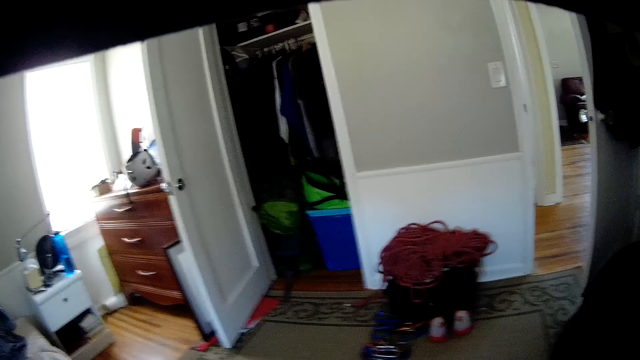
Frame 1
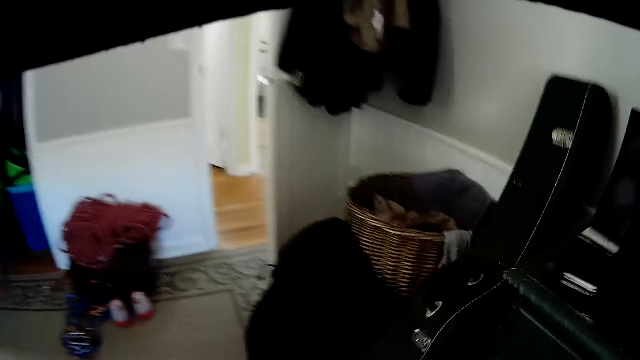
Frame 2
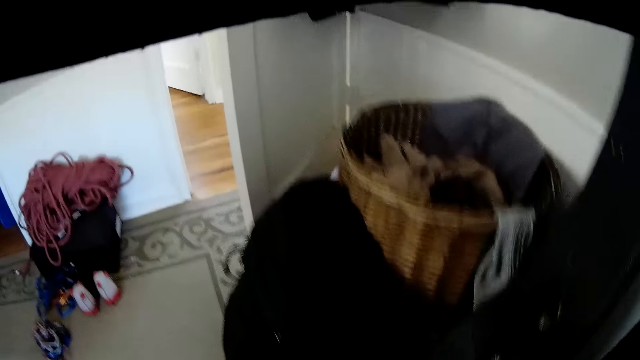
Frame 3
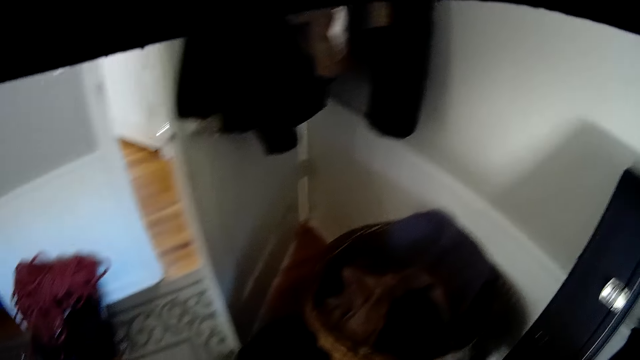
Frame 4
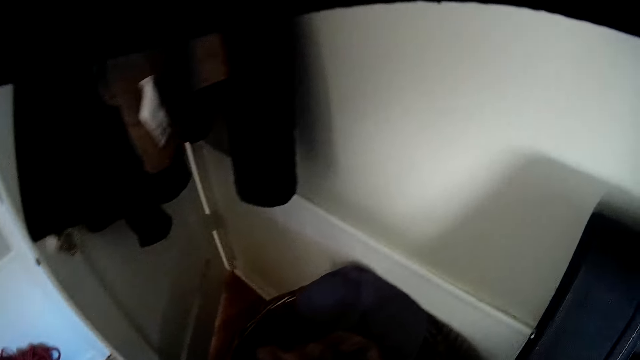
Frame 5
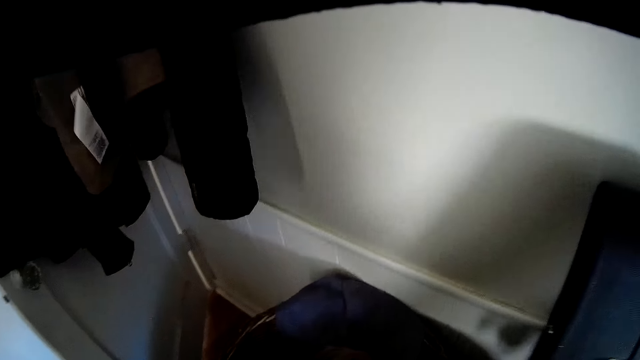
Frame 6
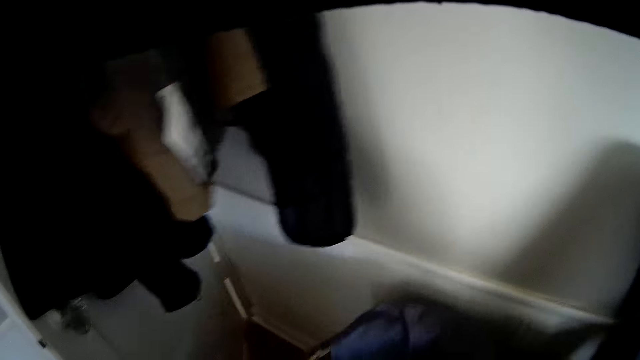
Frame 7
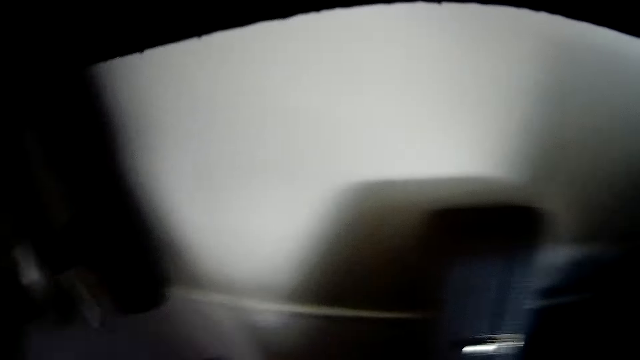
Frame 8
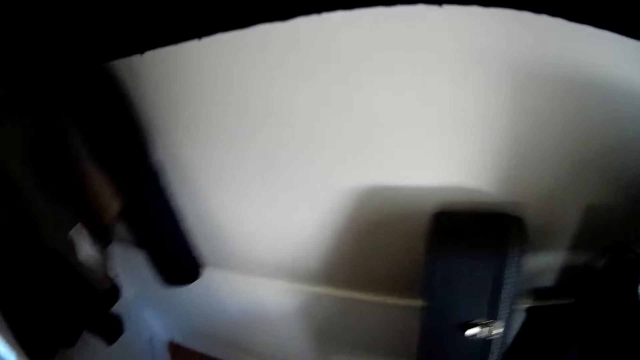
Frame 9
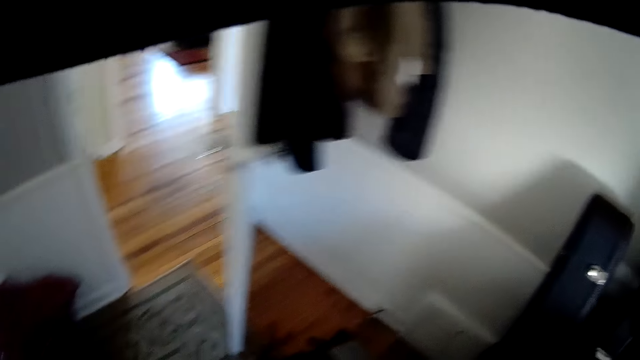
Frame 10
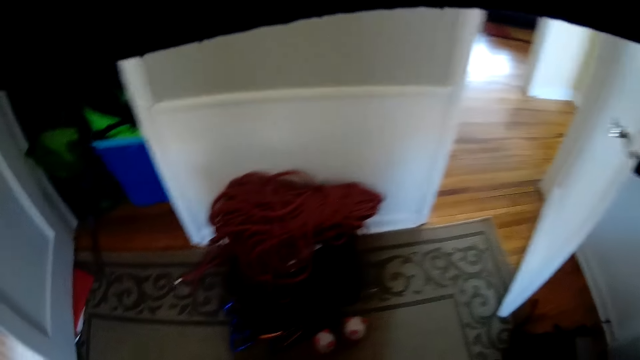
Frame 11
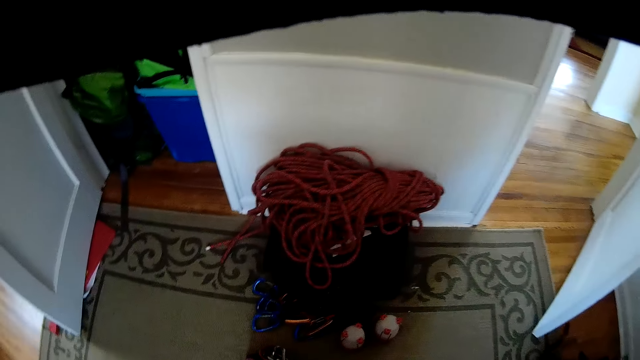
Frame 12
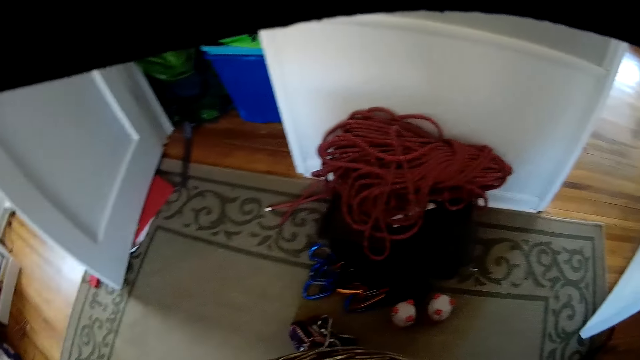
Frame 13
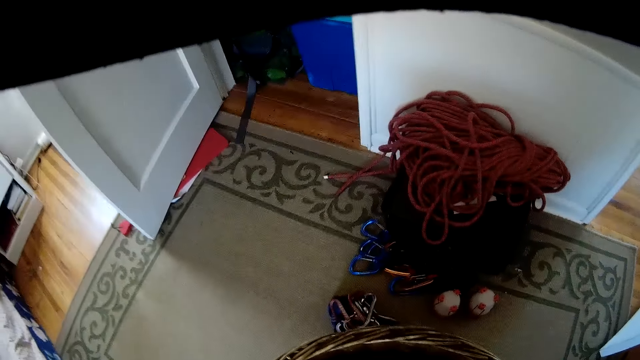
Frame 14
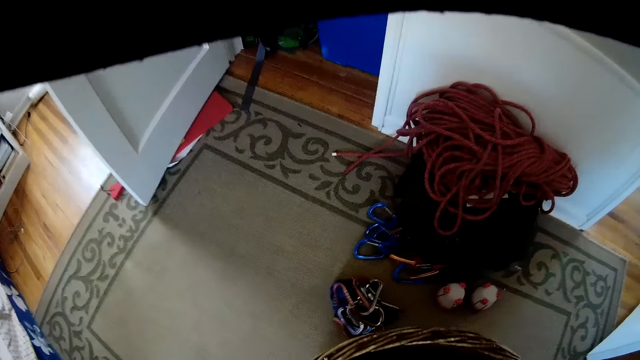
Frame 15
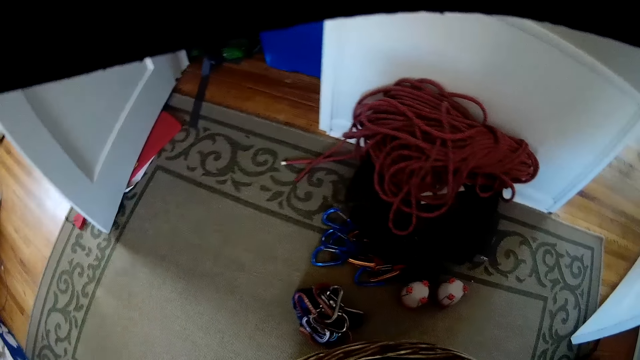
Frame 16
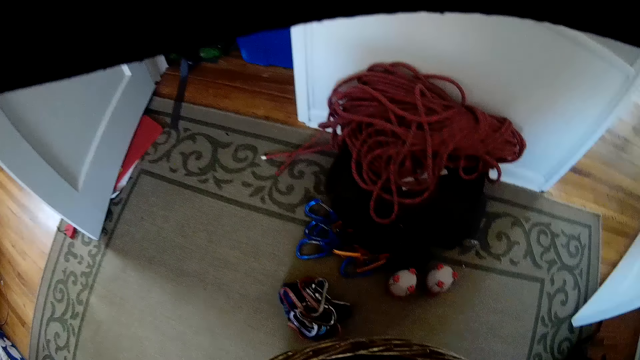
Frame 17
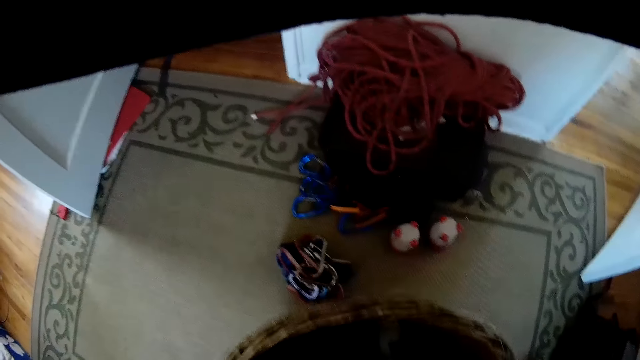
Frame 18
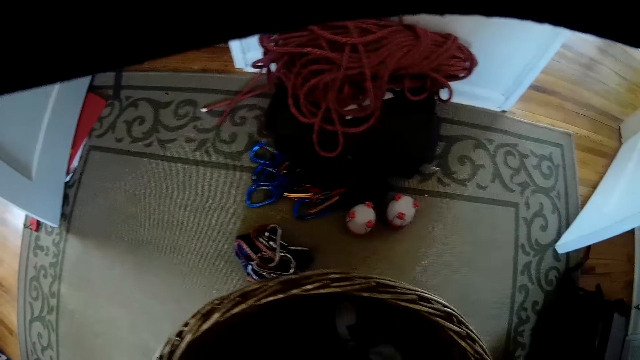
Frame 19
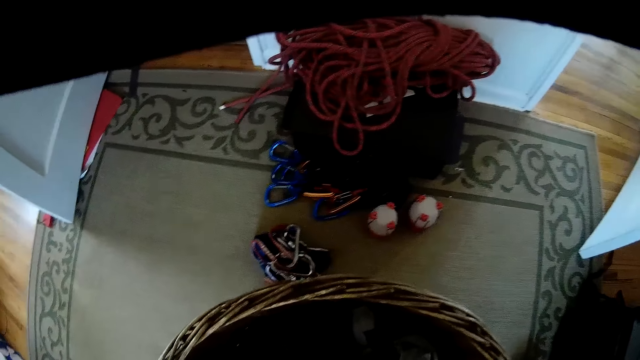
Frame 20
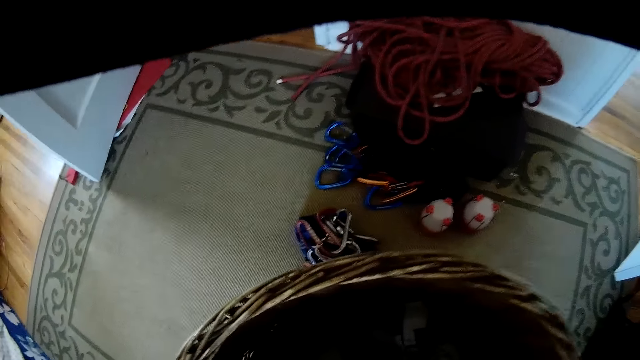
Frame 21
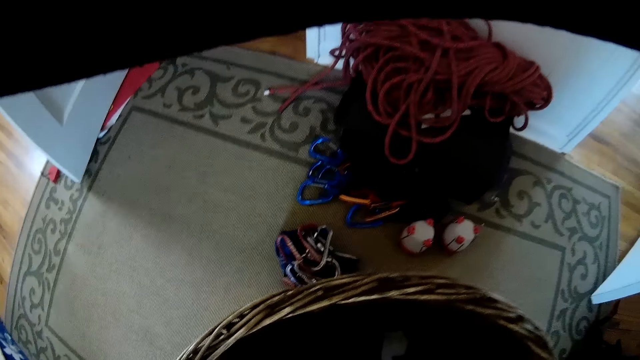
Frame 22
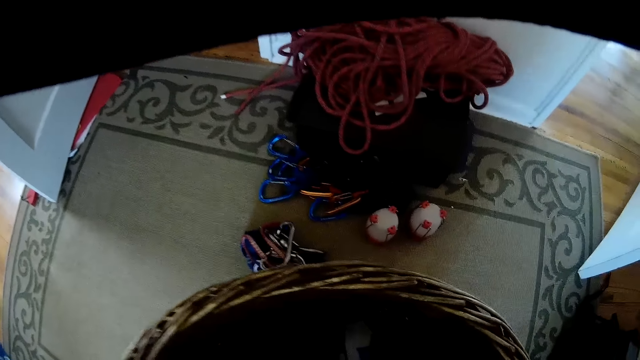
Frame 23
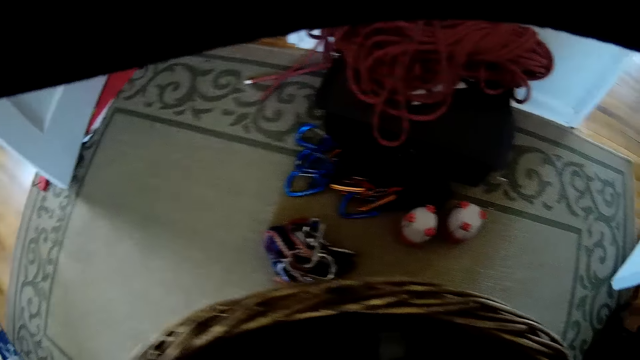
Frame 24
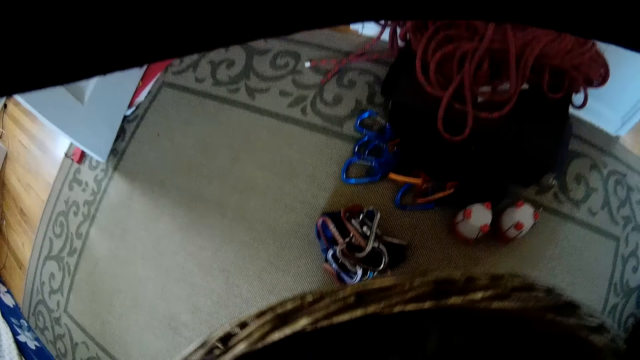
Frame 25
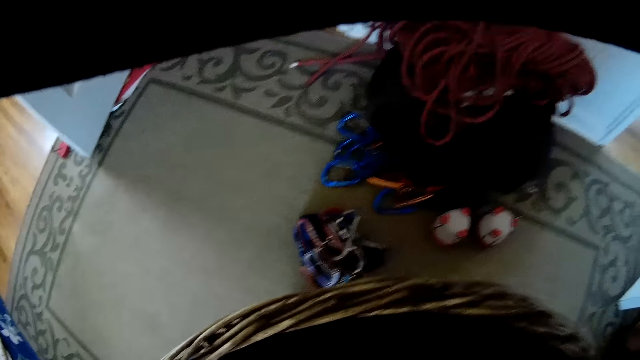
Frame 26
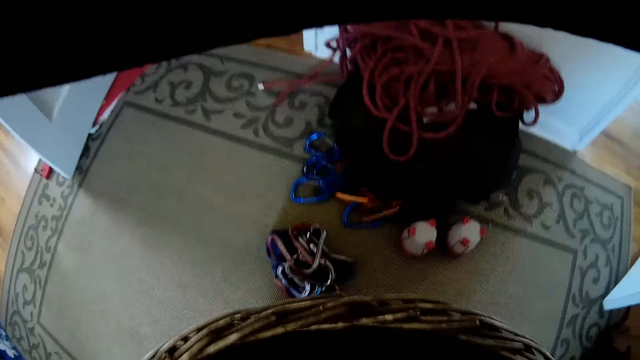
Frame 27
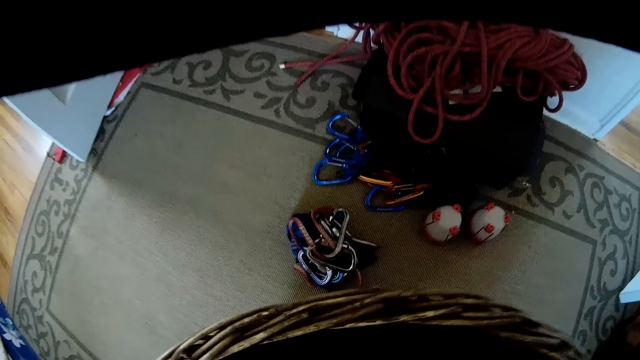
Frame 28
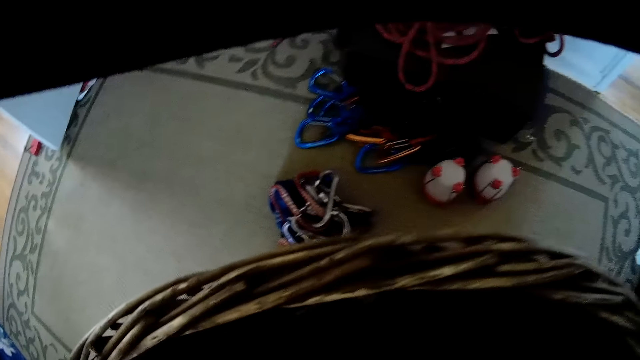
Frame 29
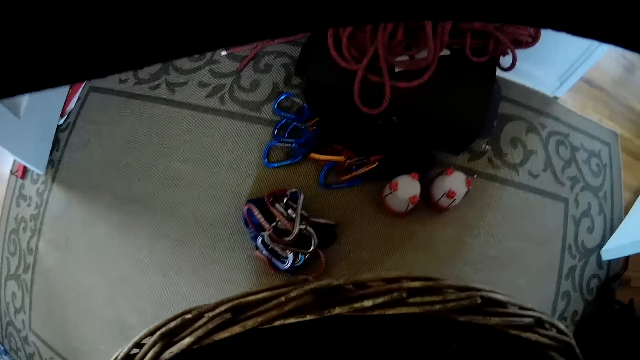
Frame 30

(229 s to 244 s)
The camera wearer picks up a basket. They drop the basket on the floor. They stare at the laundry basket.

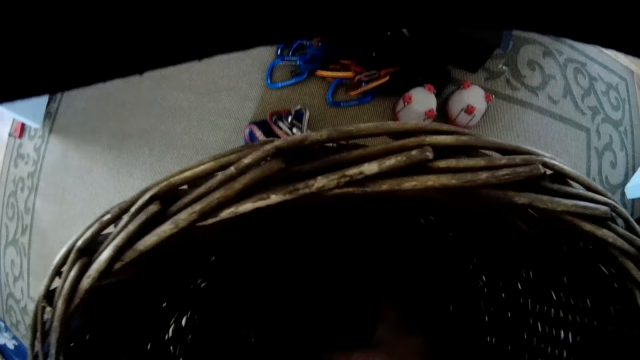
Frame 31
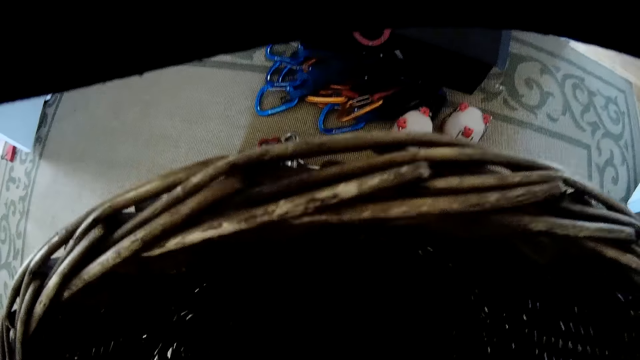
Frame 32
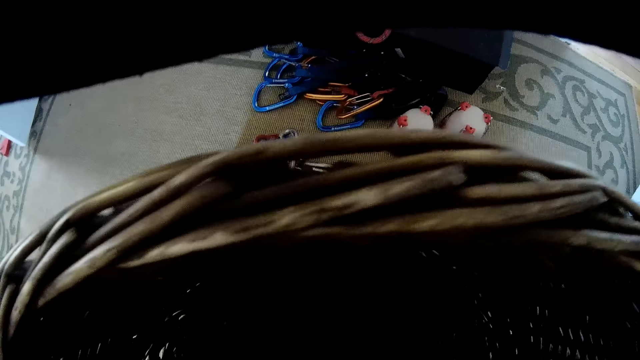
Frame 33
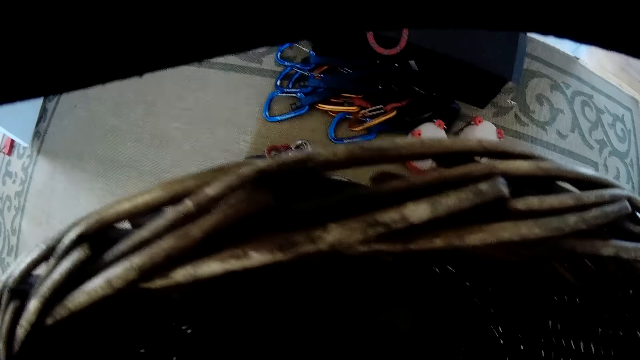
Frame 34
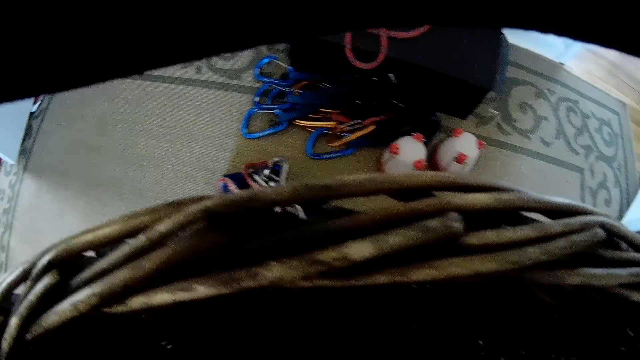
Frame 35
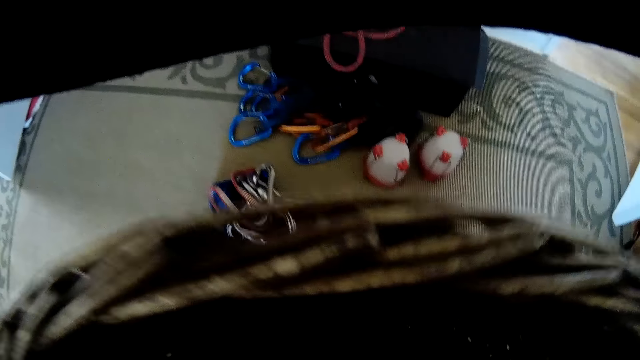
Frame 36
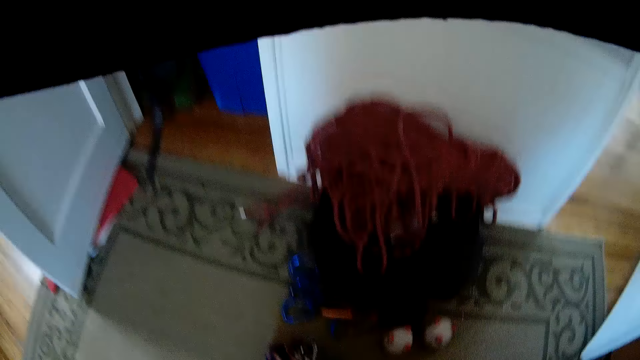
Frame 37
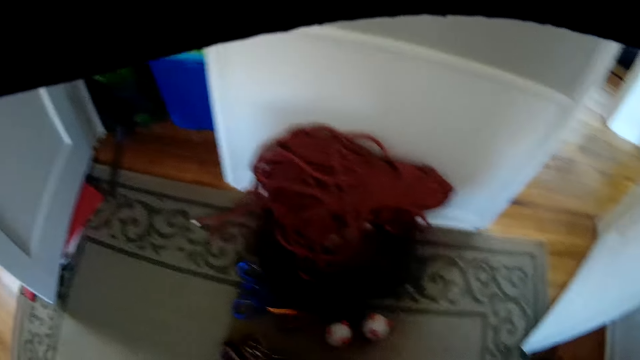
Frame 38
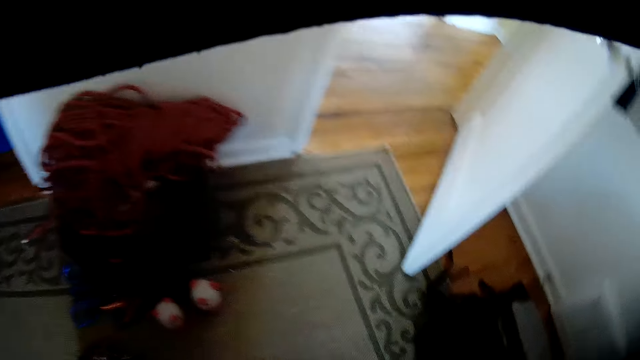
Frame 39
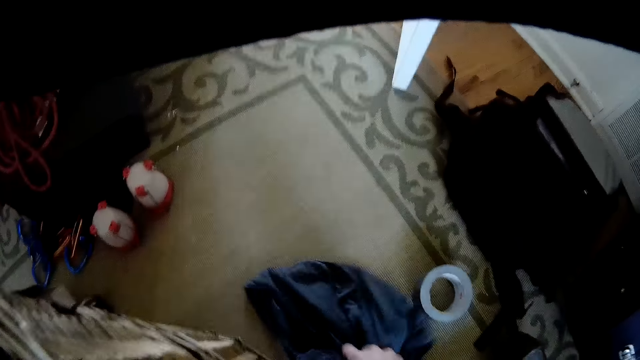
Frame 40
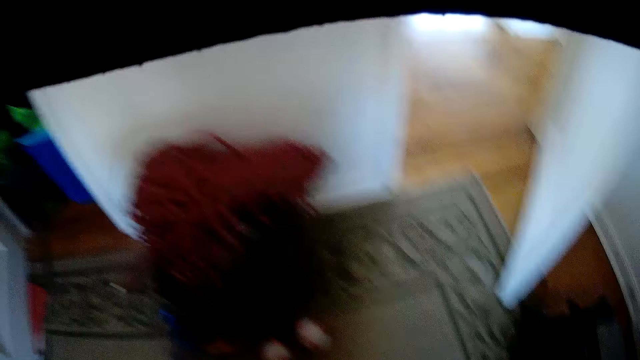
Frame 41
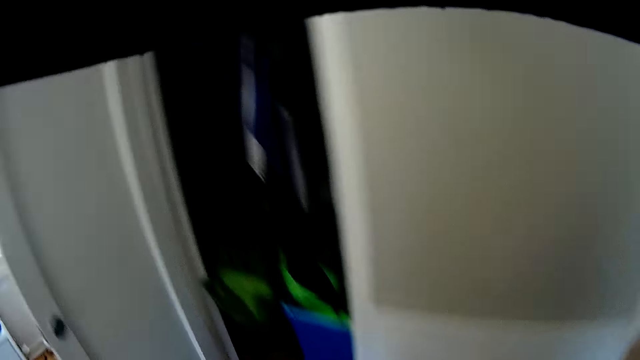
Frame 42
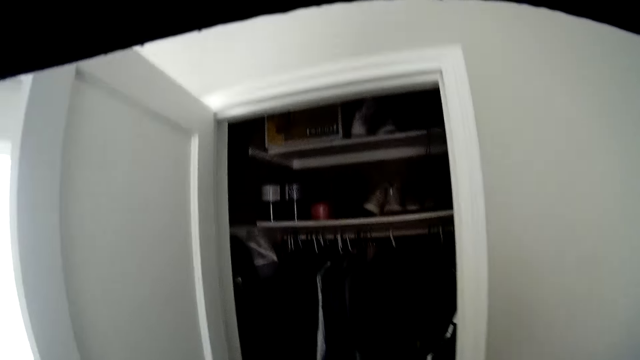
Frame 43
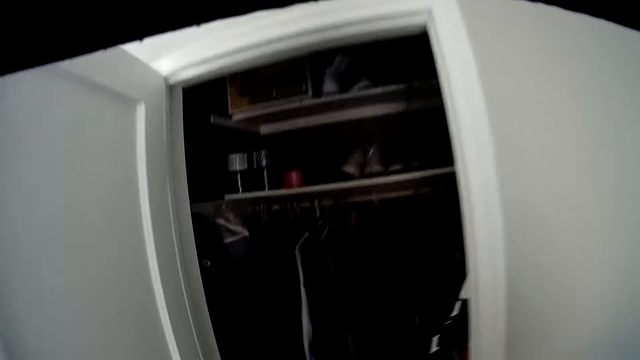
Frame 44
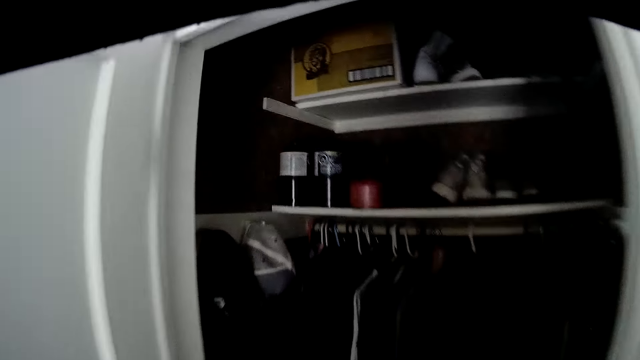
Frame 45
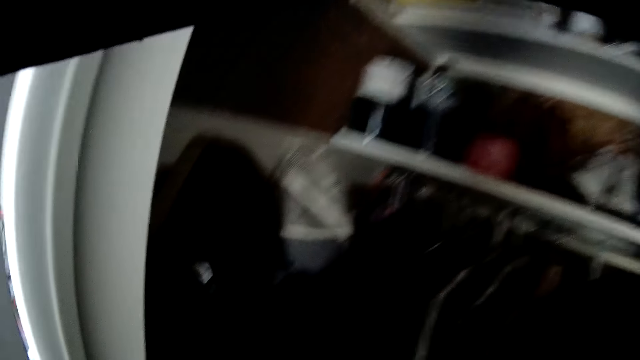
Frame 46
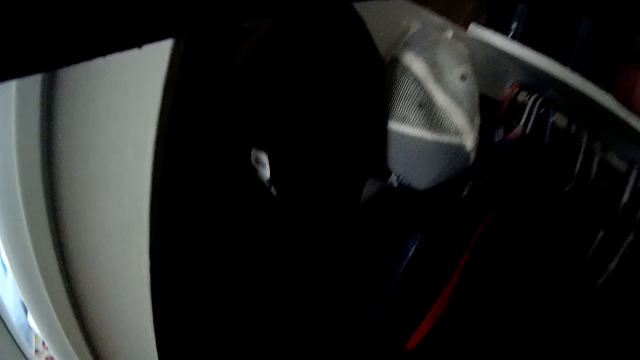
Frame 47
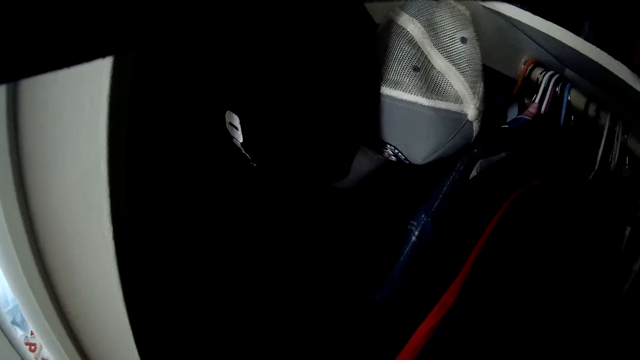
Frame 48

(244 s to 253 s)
The camera wearer picks up a cloth from the floor with his right hand. He looks at the wardrobe.
